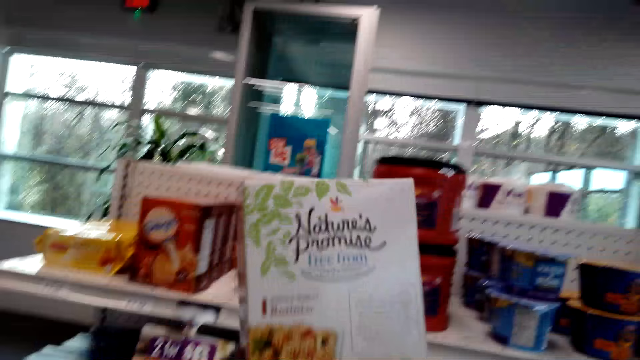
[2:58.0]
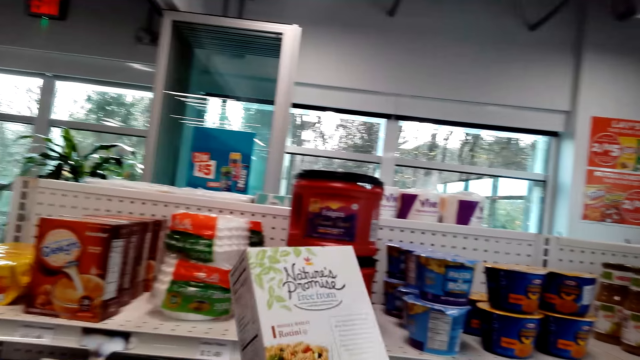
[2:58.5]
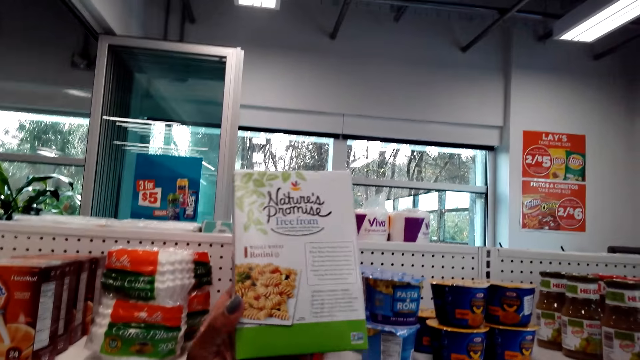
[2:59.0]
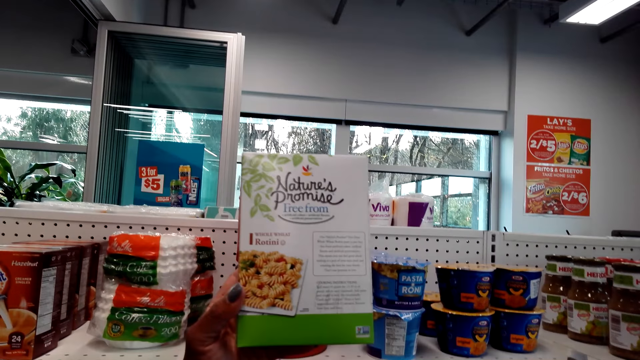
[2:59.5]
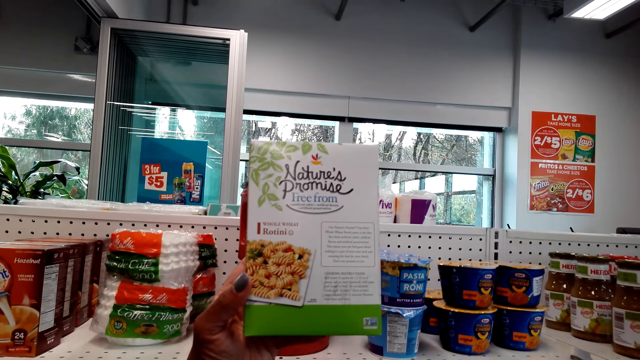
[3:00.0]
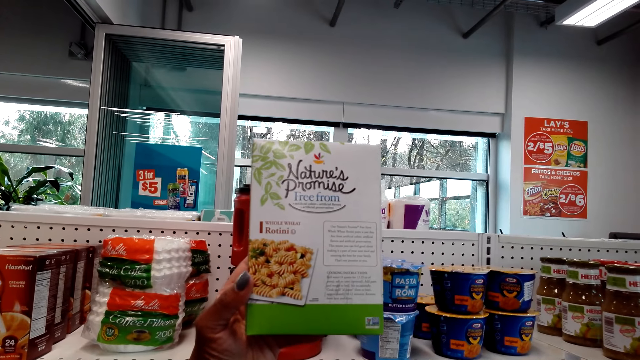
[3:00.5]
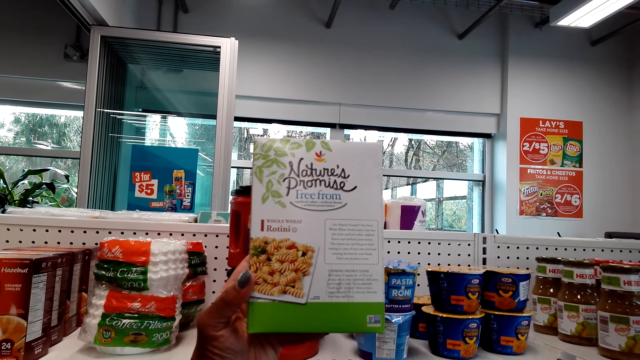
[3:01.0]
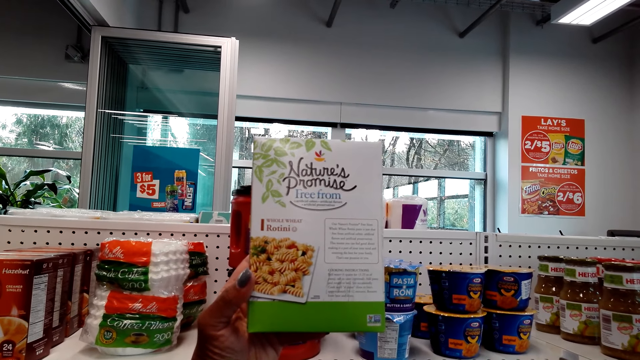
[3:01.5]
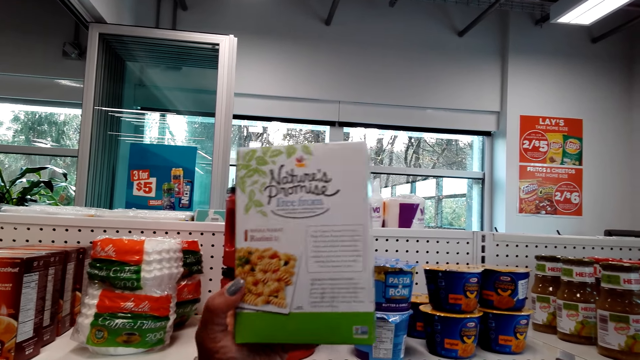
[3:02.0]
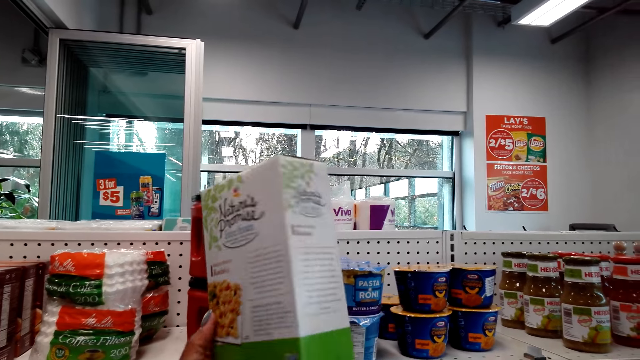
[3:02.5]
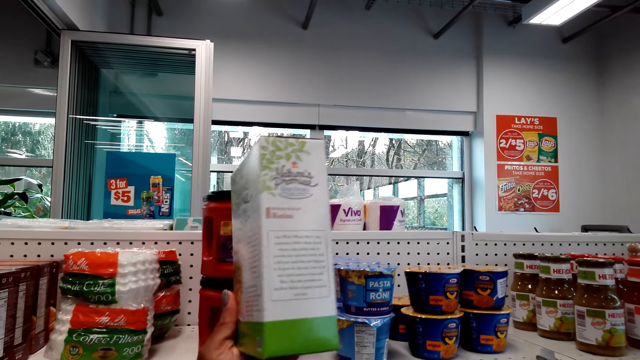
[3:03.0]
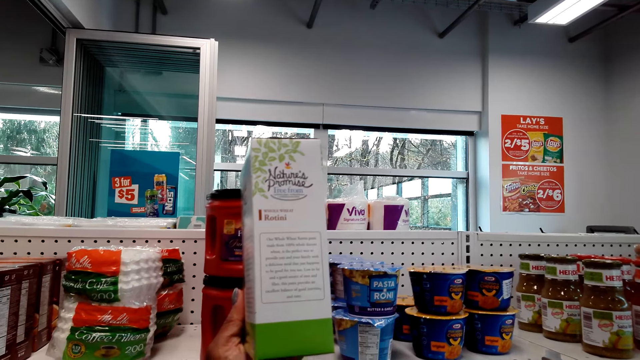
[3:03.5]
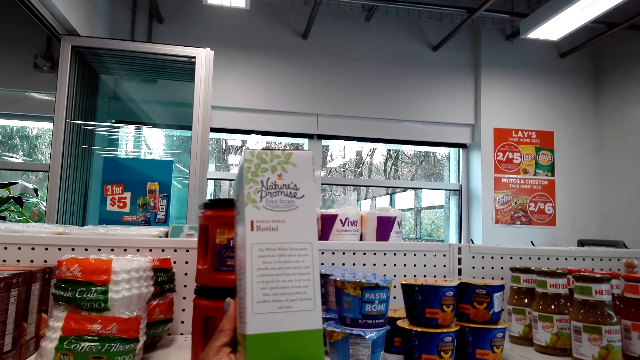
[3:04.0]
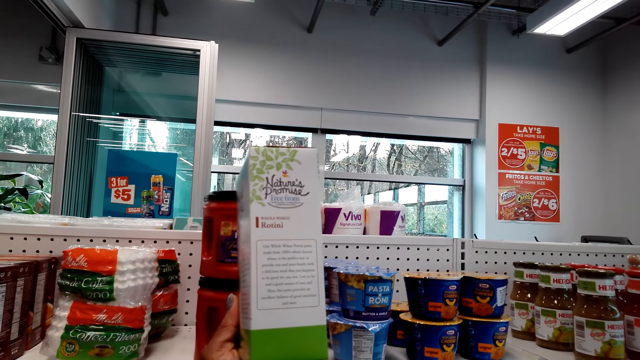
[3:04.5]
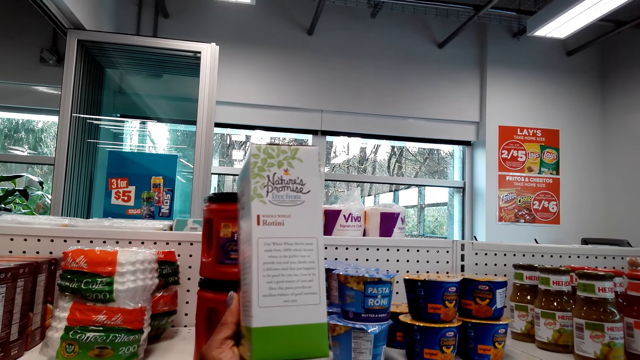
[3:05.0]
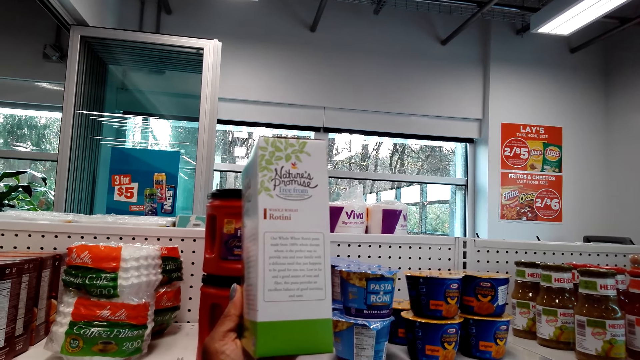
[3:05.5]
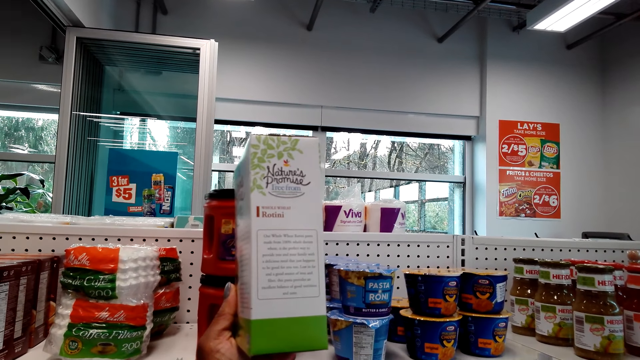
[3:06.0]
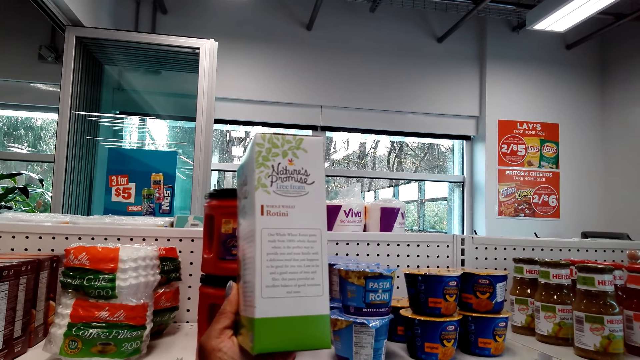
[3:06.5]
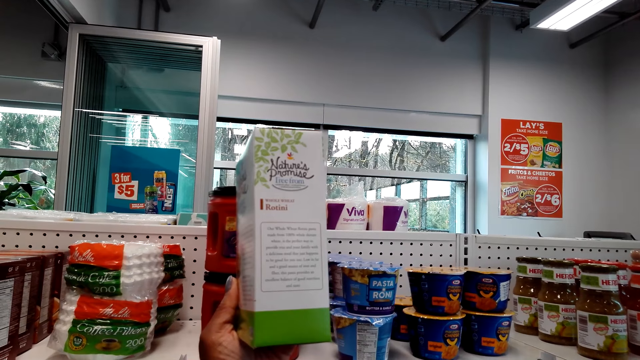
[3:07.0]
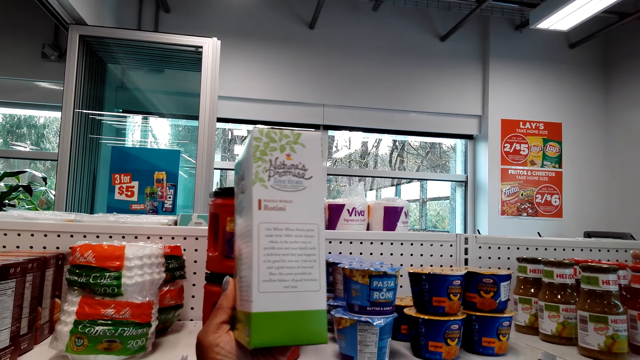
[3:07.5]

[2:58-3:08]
The camera wearer turns the Nature's Promise. They stare at the Nature's Promise. They turn the Nature's Promise. They stare at the Nature's Promise.

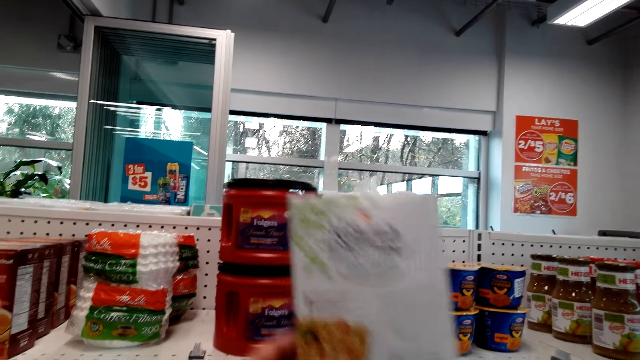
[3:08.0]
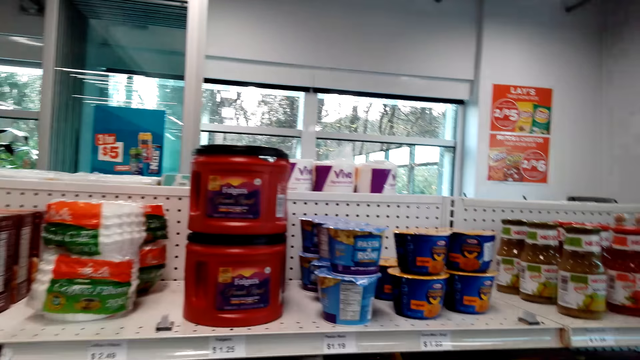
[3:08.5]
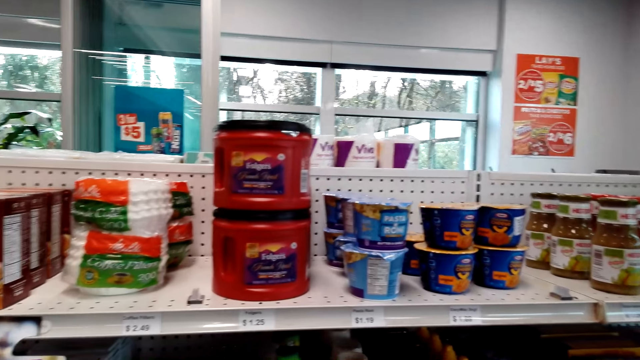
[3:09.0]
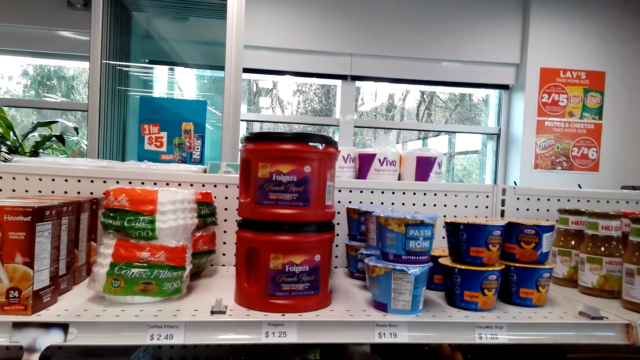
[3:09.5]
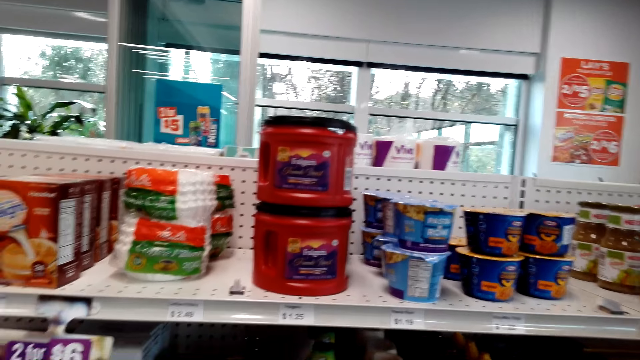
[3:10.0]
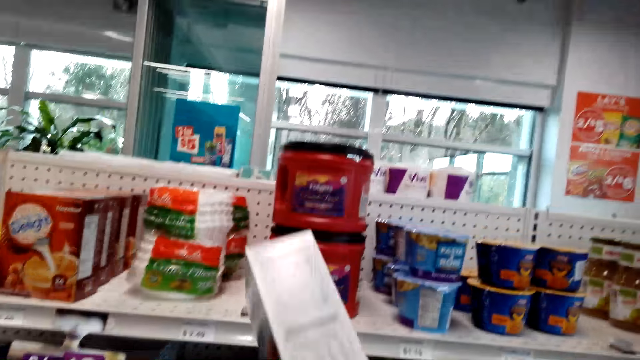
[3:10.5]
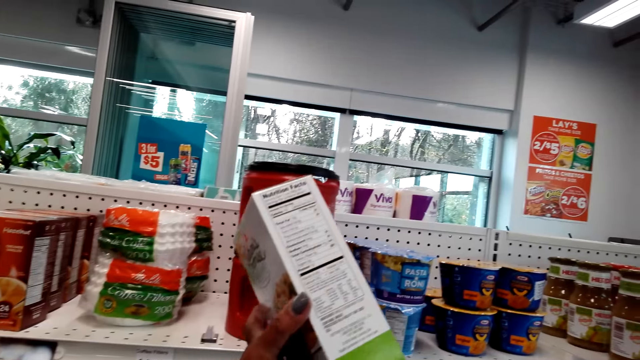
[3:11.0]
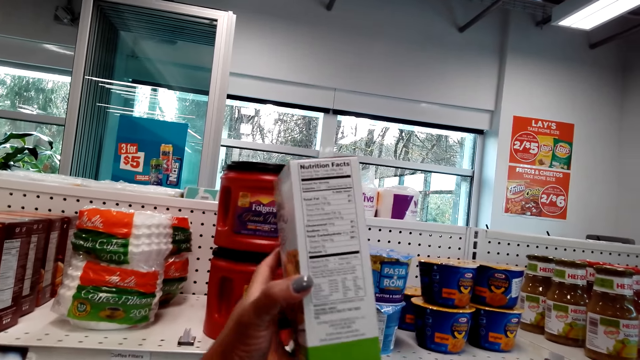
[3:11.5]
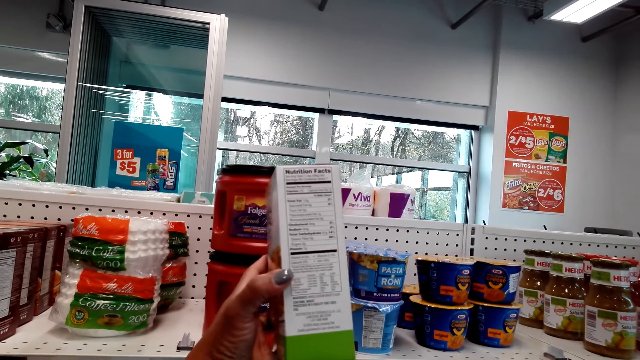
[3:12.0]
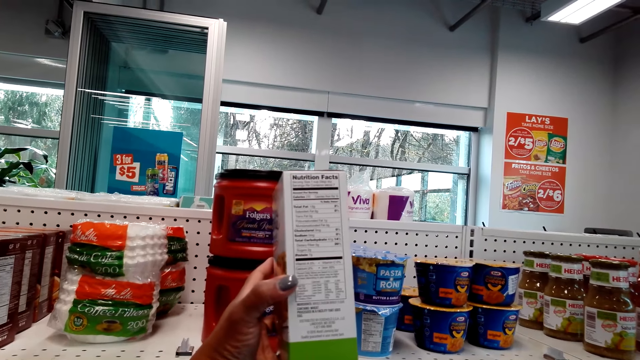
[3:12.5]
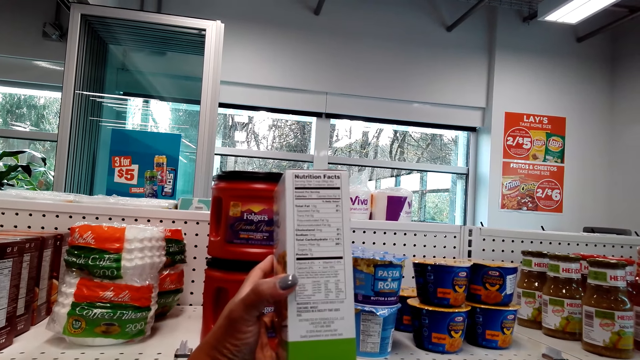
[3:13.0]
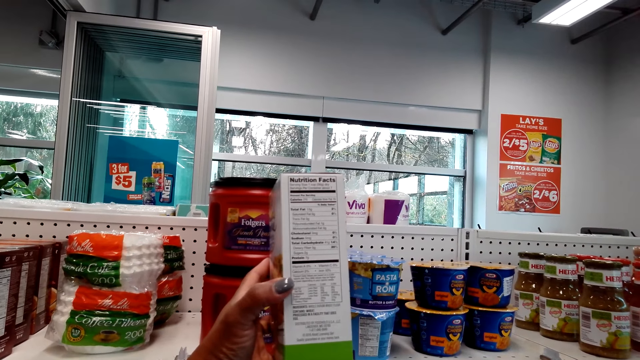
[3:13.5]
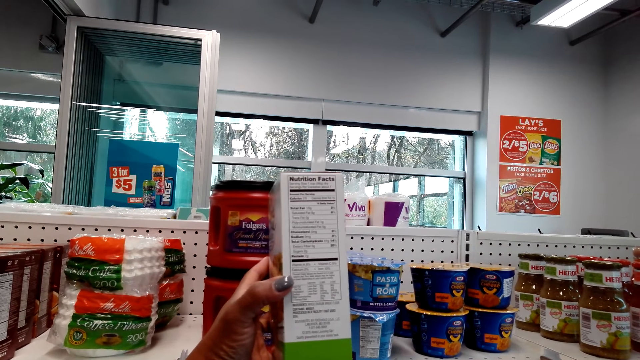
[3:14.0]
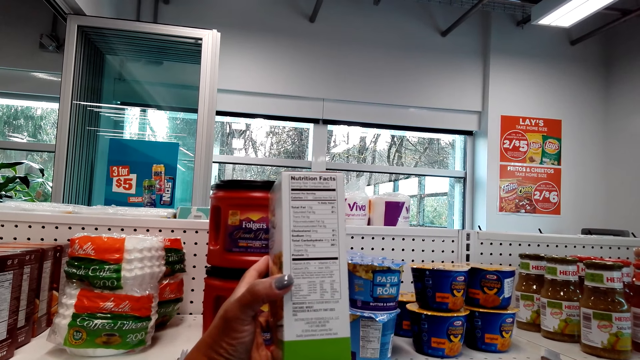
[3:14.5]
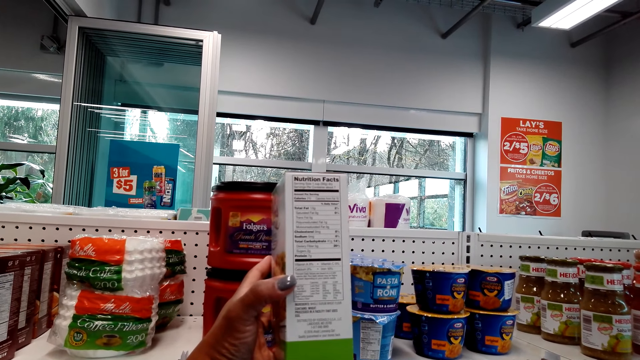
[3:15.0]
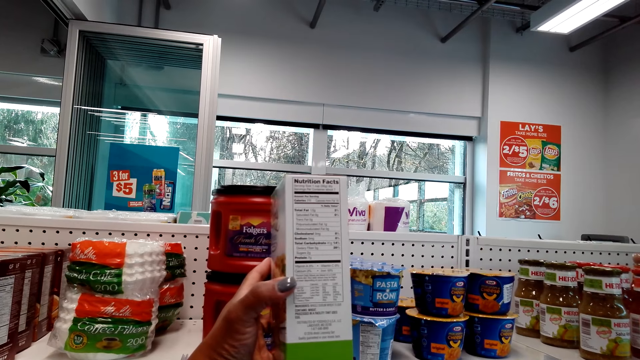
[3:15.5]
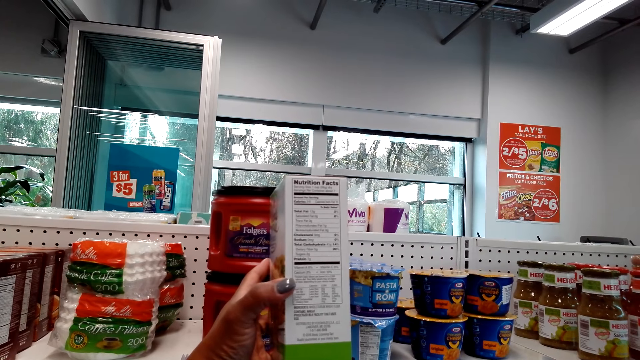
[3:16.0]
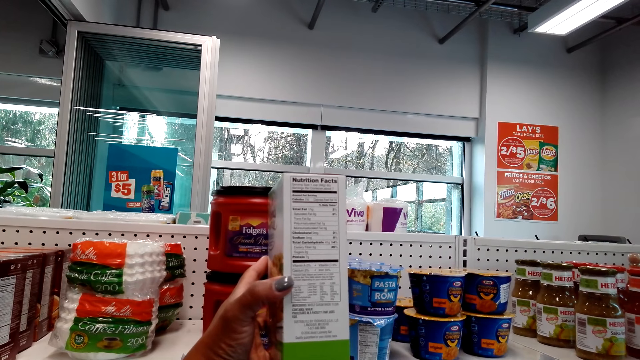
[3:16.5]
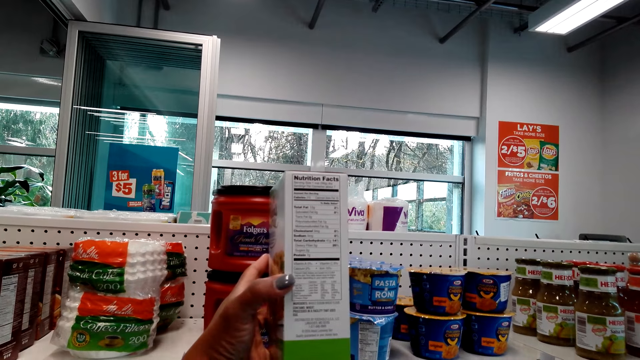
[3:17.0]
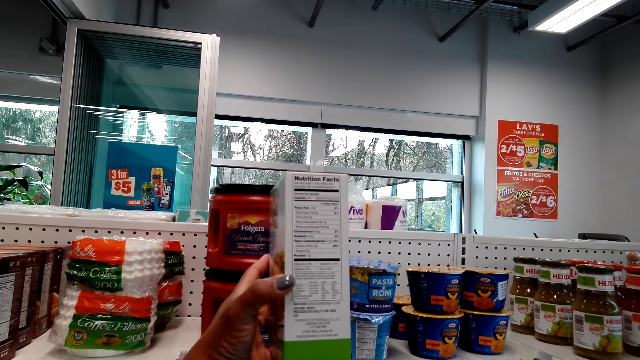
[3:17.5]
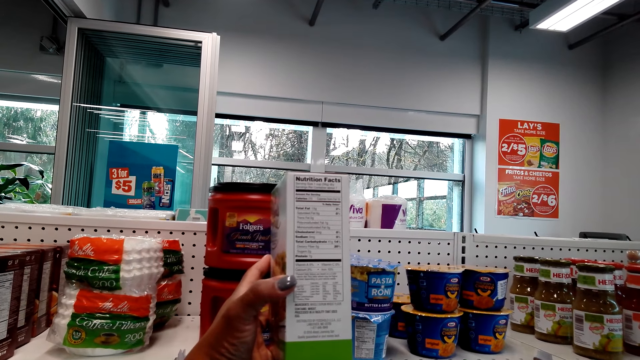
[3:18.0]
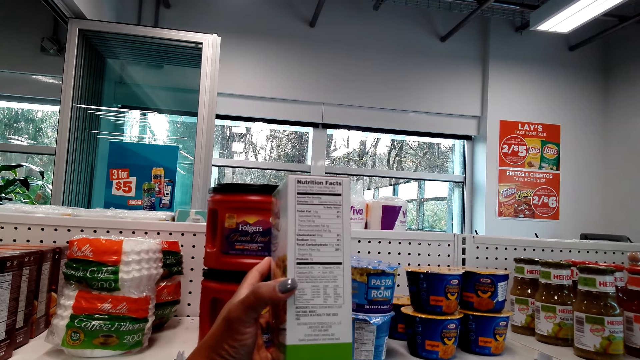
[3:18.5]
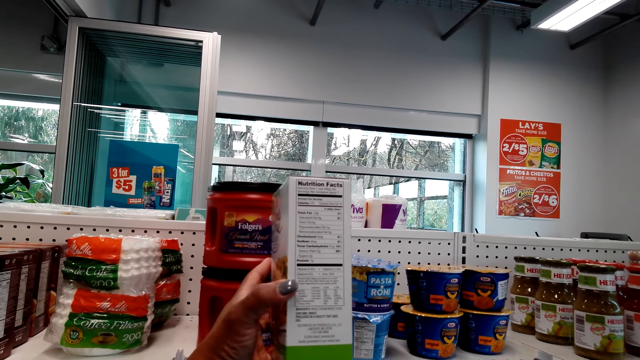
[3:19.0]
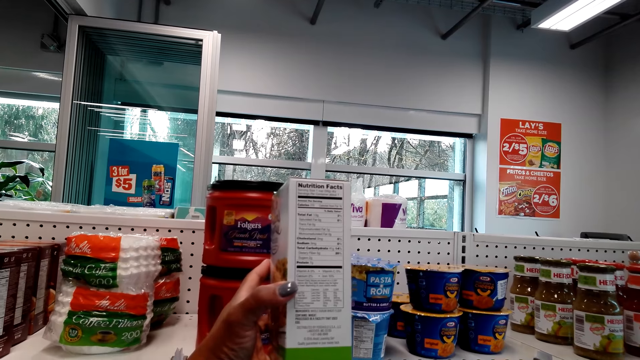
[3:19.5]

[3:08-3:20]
The camera wearer turns the Nature's Promise. They stare at the shelf. They look at the pack of Nature's Promise.
